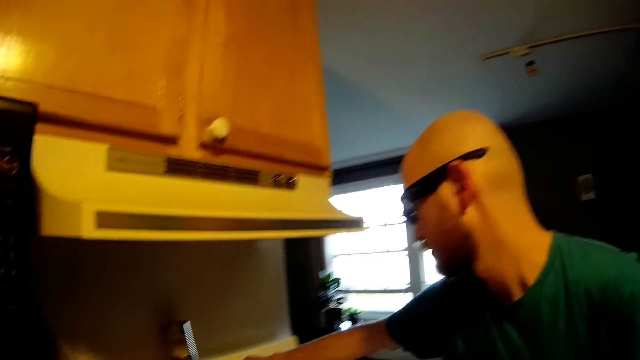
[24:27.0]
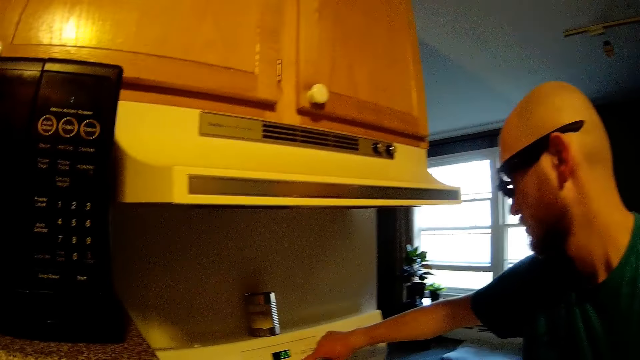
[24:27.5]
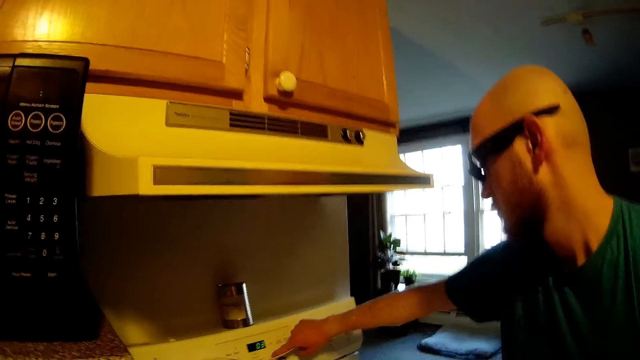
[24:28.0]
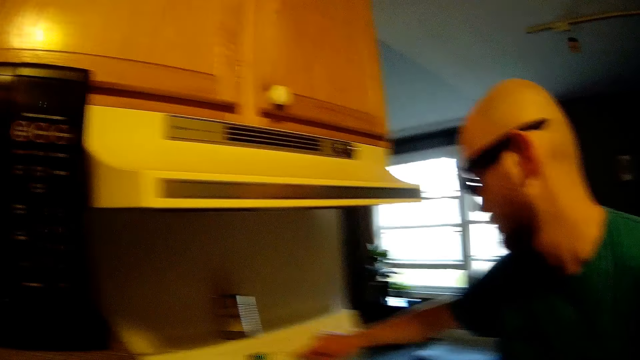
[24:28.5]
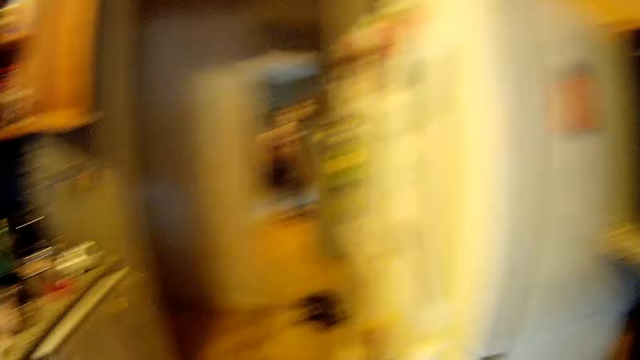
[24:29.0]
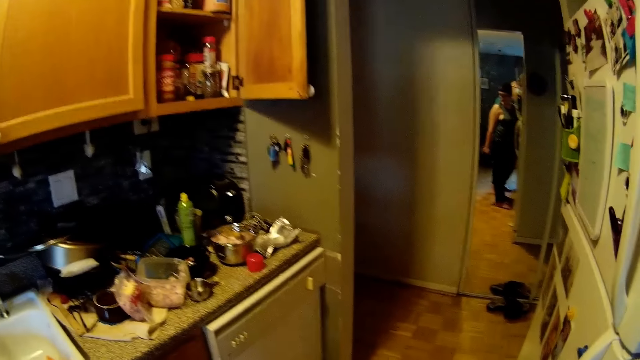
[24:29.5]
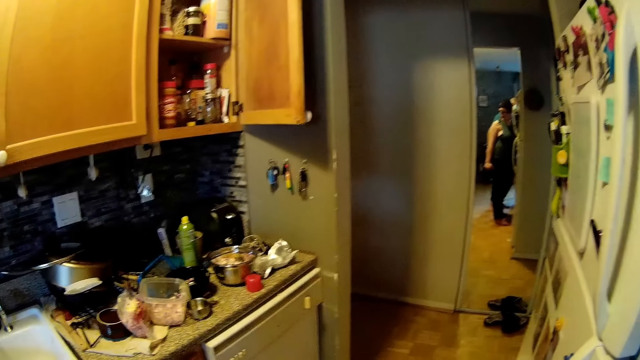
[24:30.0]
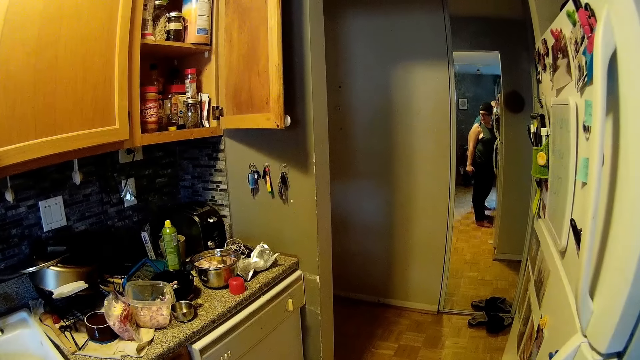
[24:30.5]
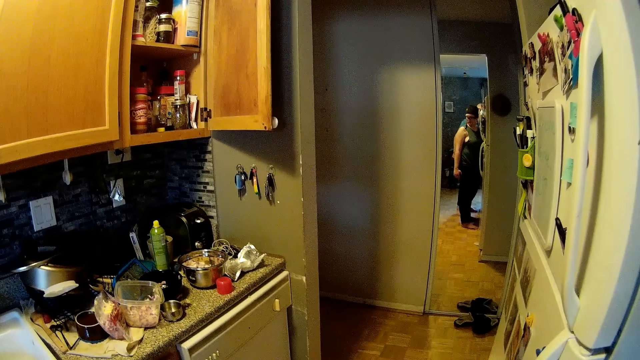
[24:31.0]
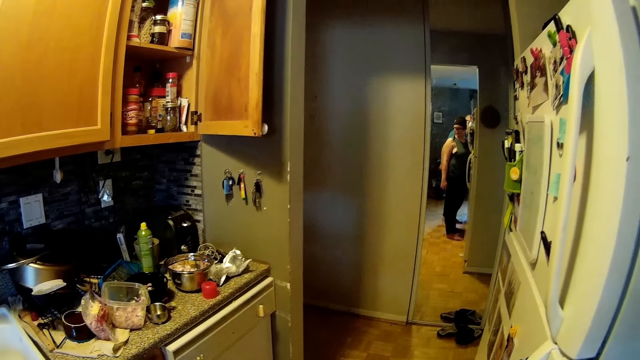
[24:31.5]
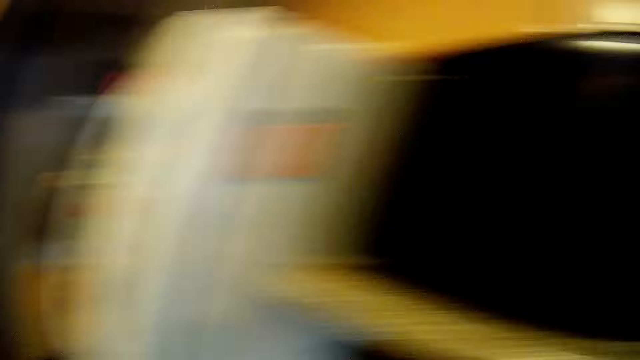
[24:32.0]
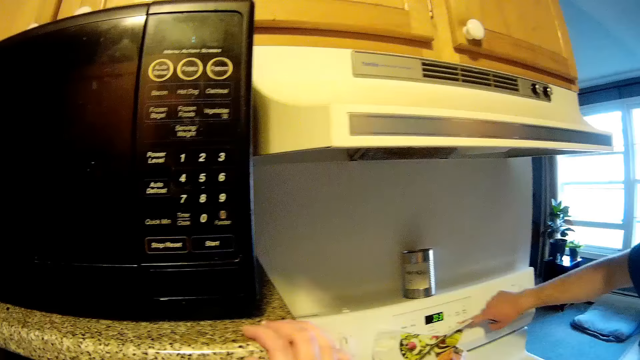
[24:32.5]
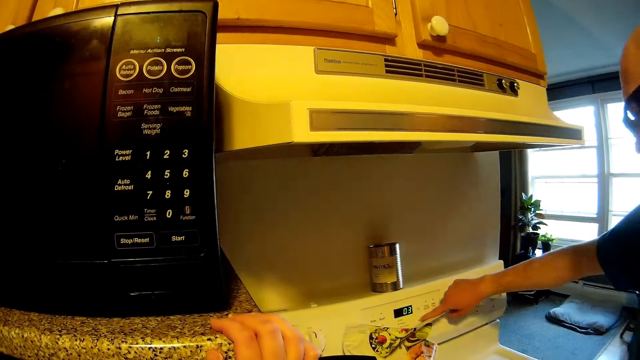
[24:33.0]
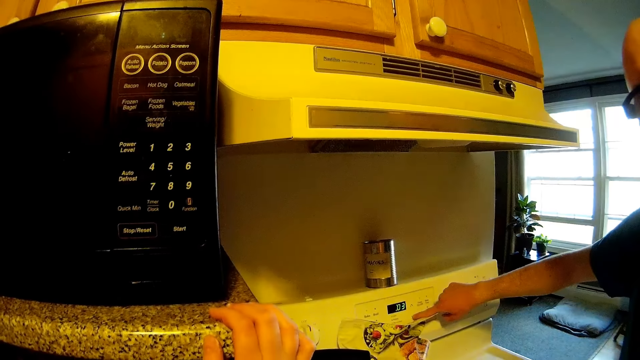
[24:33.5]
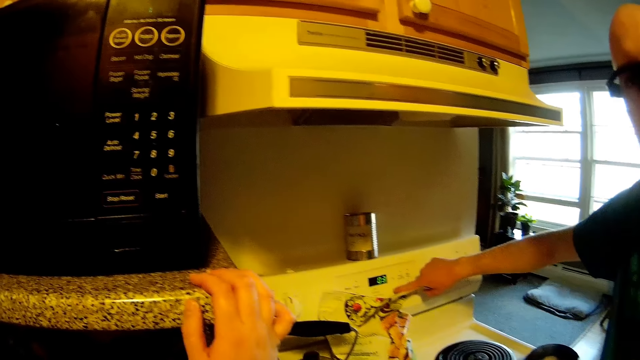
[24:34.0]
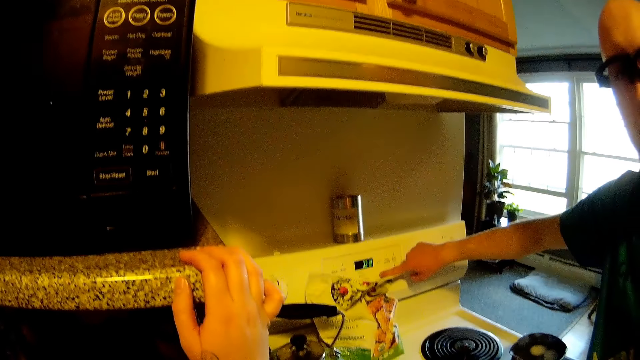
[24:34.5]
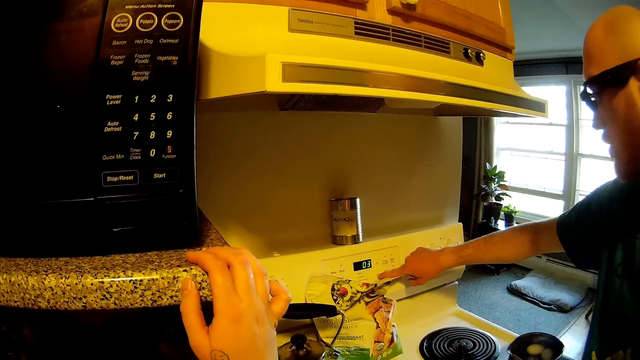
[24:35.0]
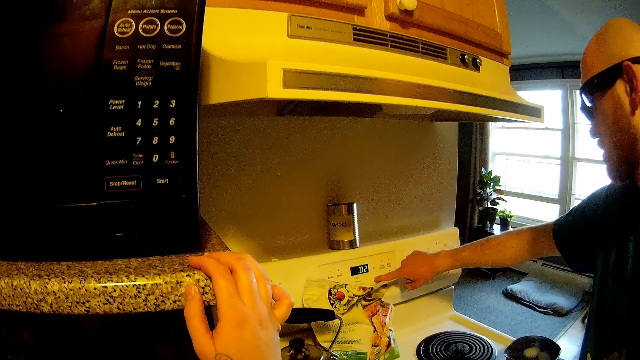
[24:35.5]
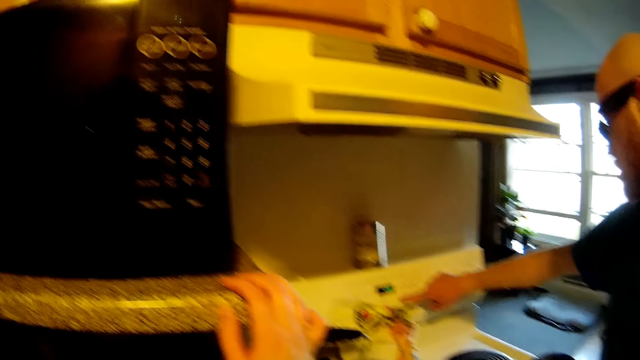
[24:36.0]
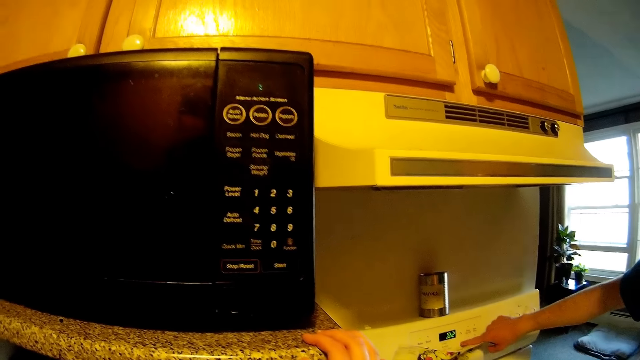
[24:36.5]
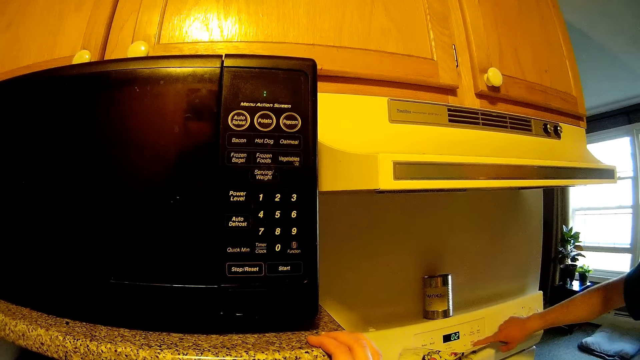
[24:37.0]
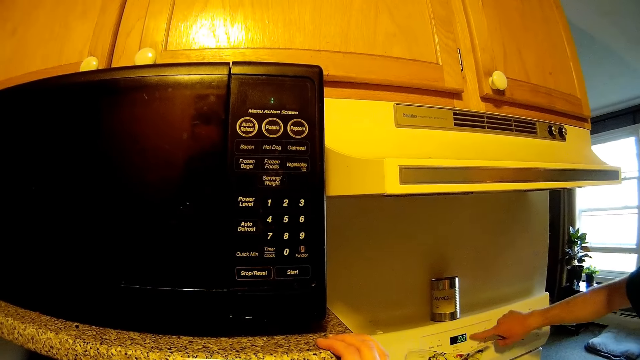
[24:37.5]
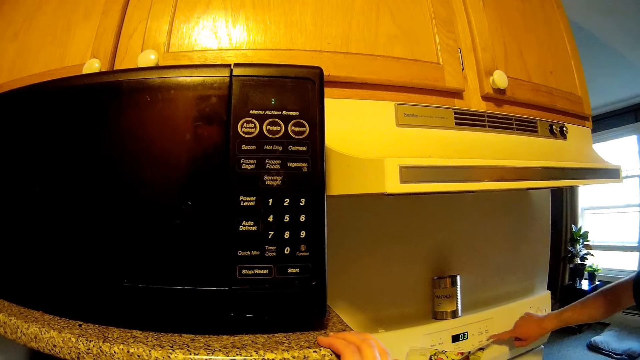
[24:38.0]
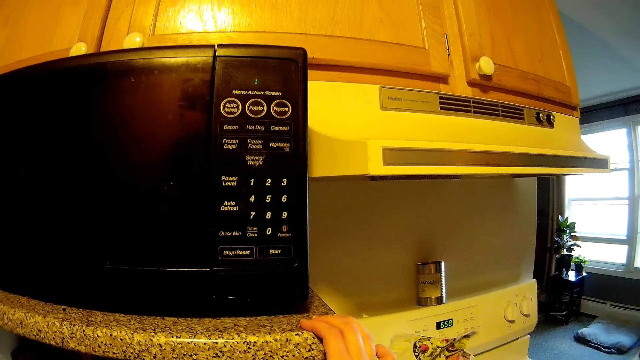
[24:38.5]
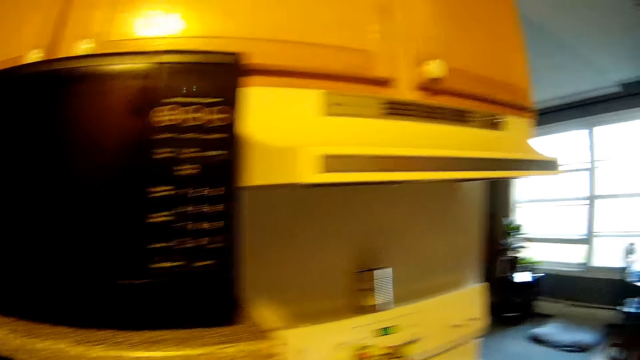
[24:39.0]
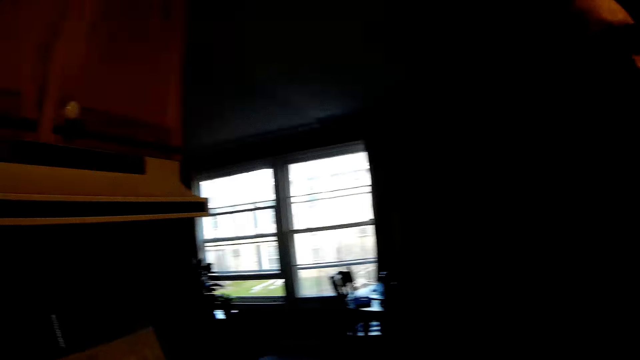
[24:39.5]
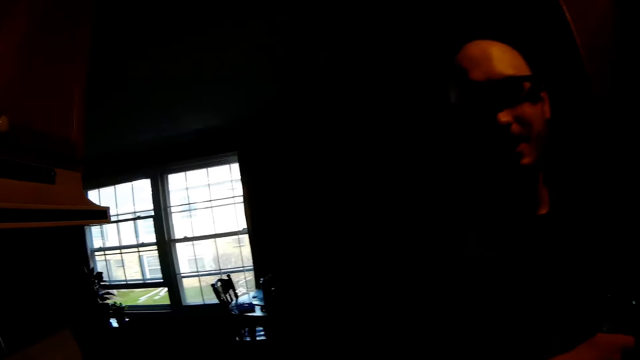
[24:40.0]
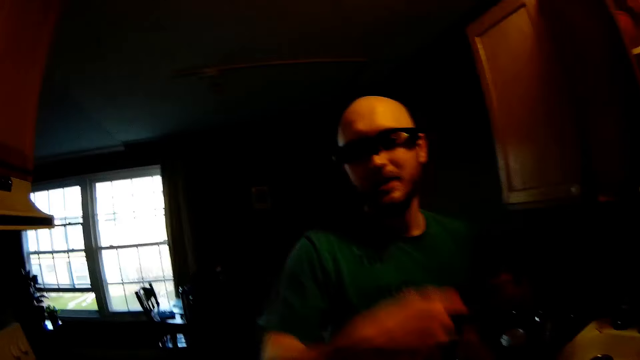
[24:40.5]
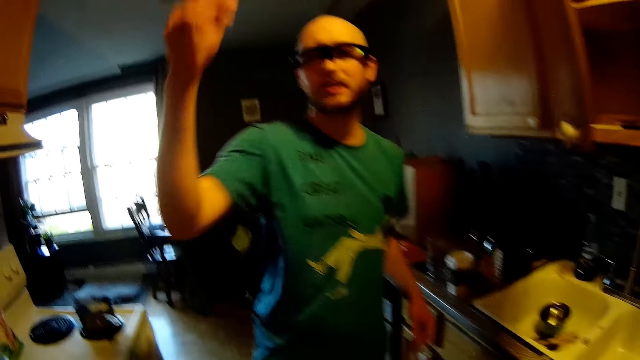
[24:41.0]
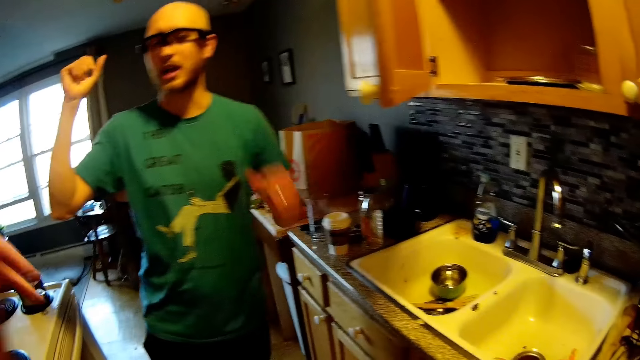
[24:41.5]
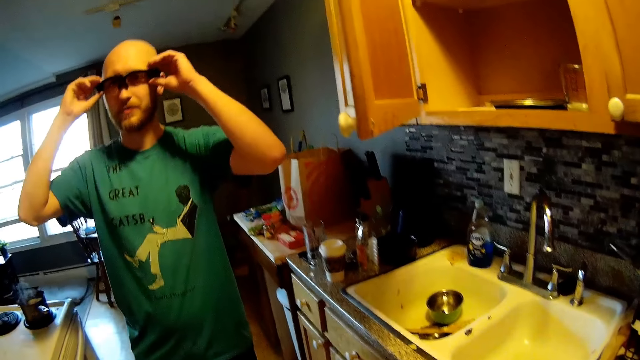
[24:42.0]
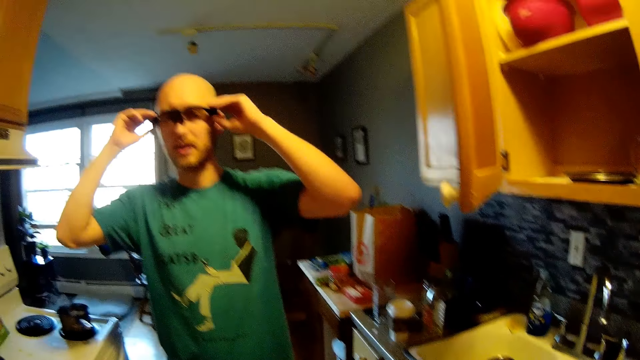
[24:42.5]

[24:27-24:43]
The camera wearer interacts with a man. They look aside. The man touches the stove and operates the oven with his right hand. The man removes the hand from the stove, lifts the hand and holds spectacles.
